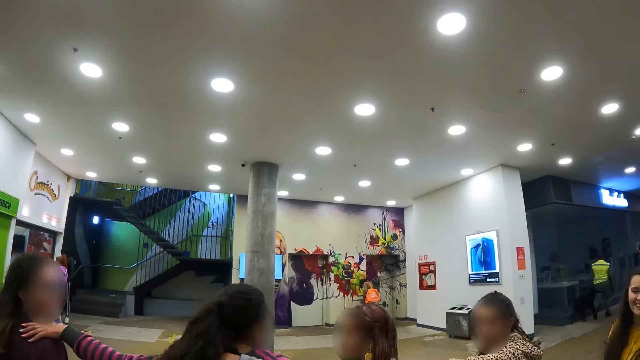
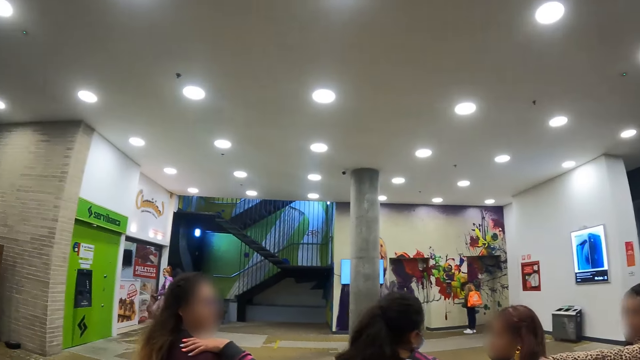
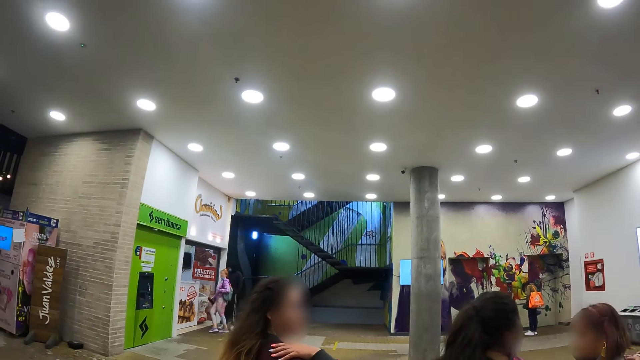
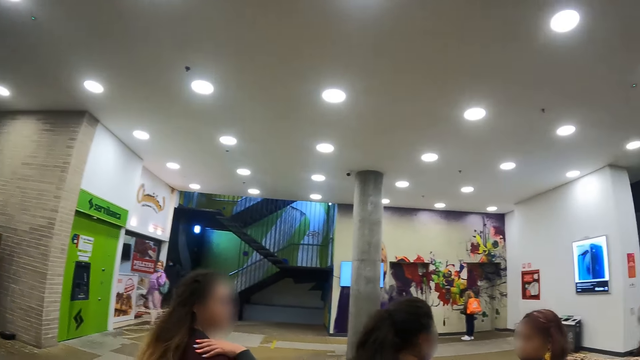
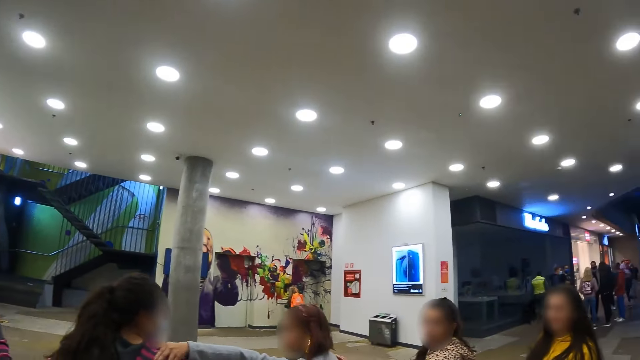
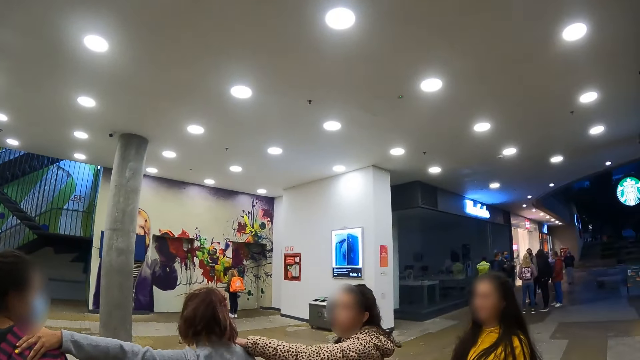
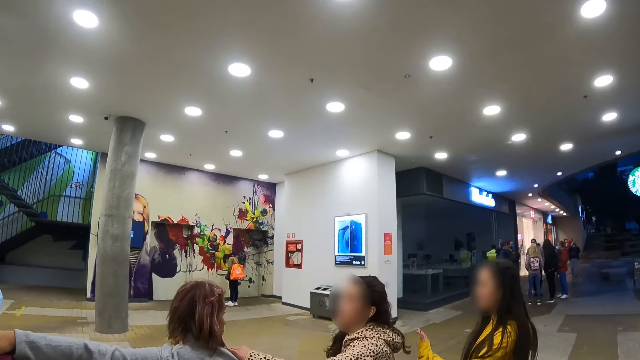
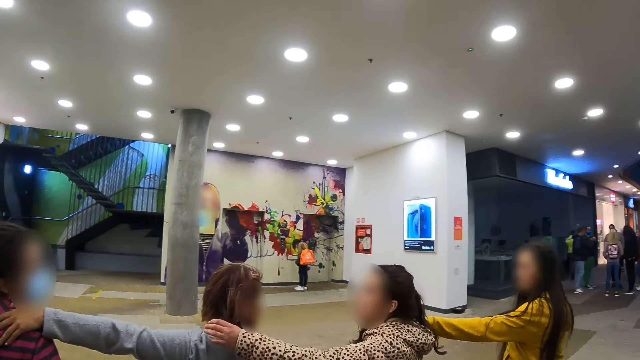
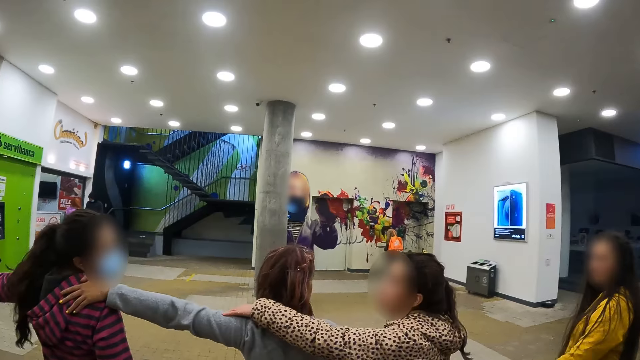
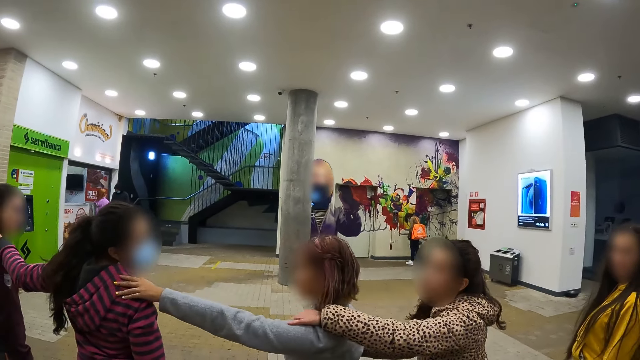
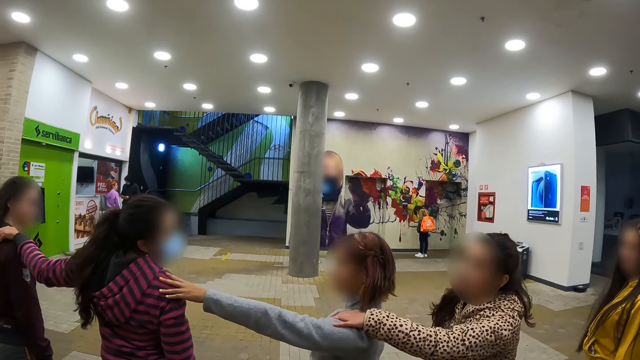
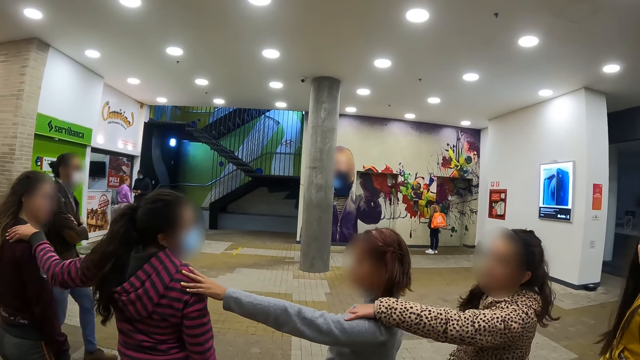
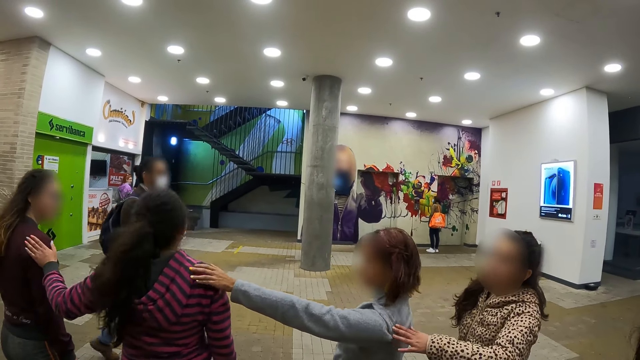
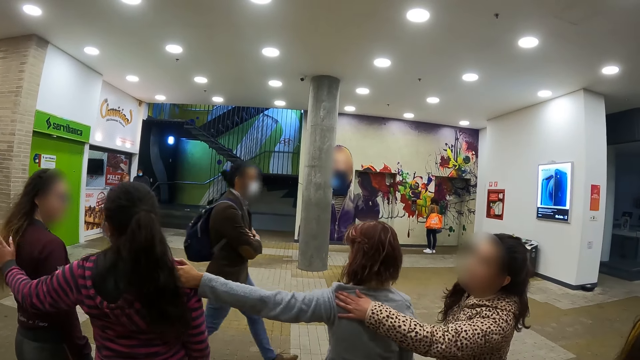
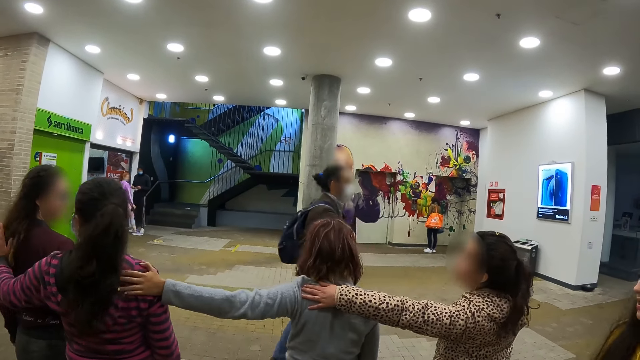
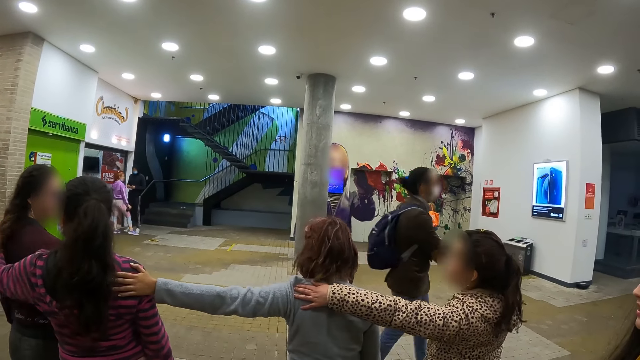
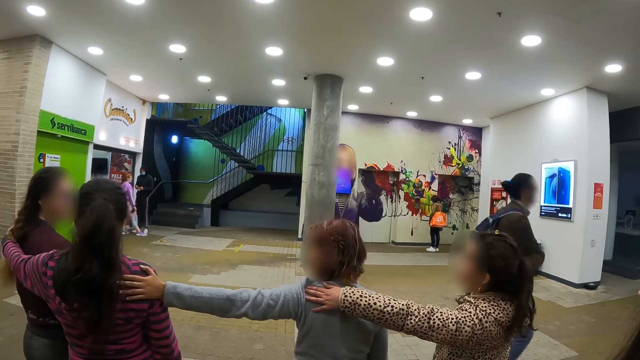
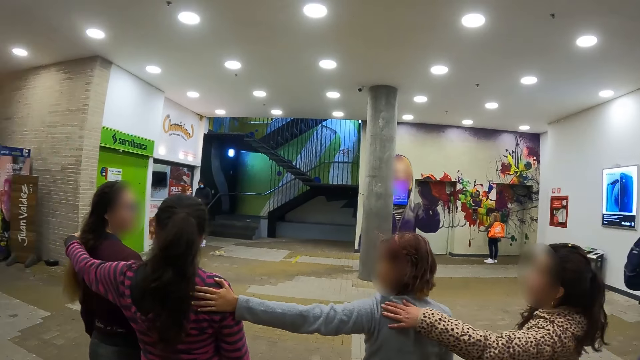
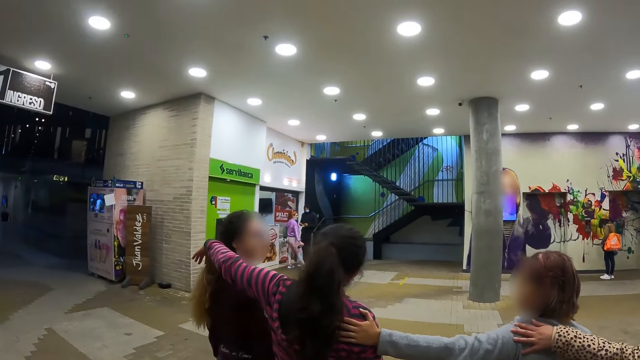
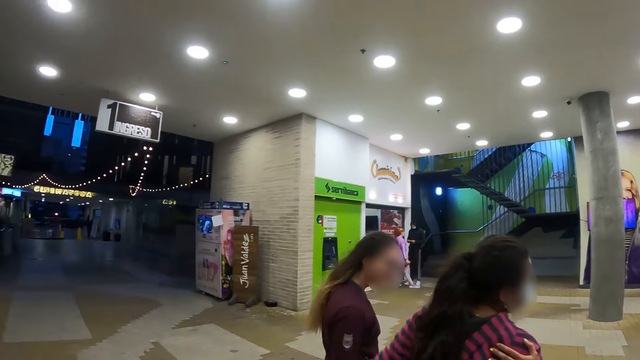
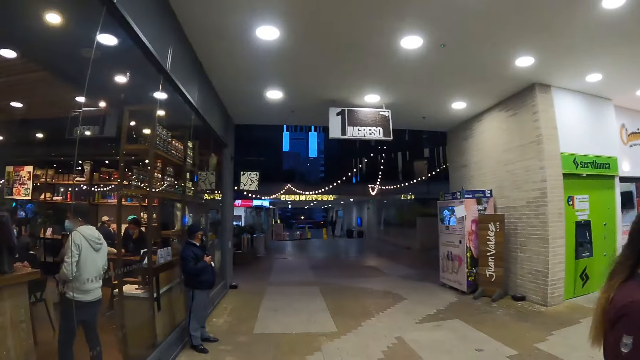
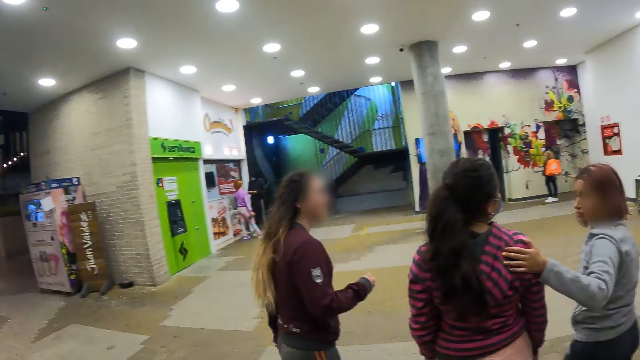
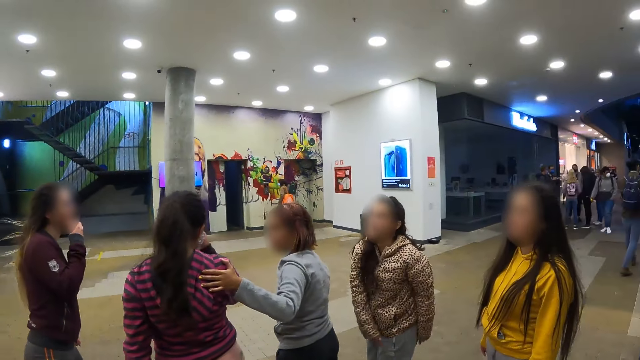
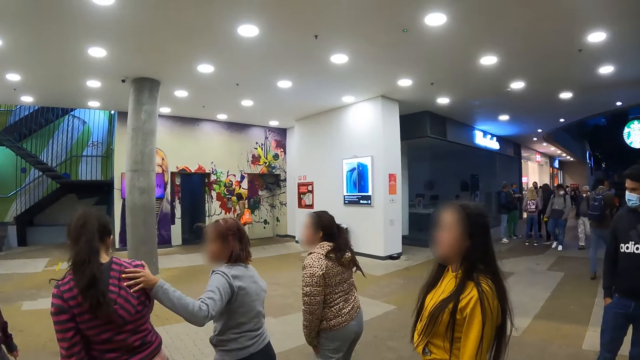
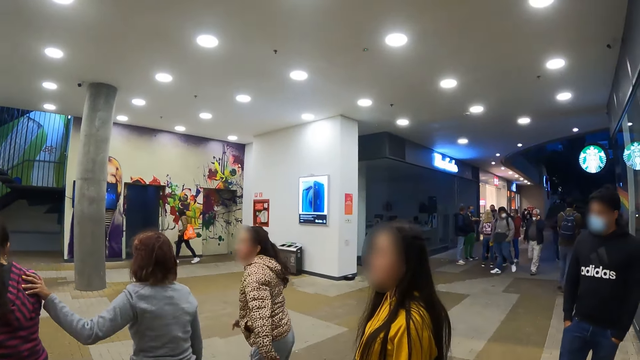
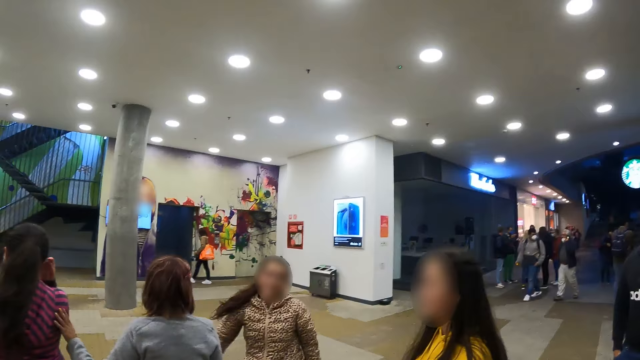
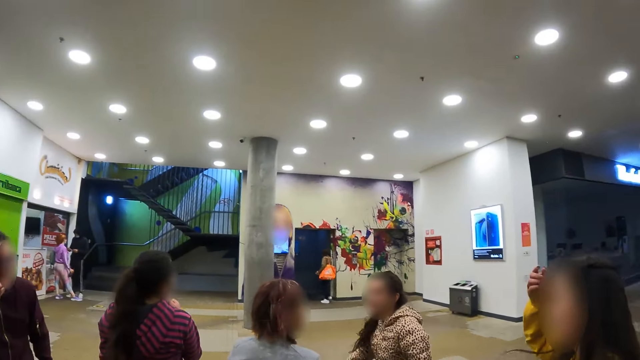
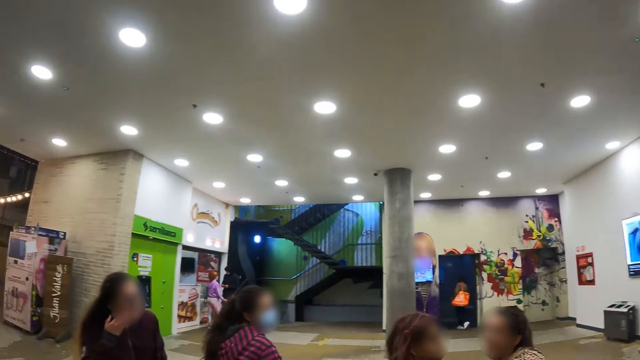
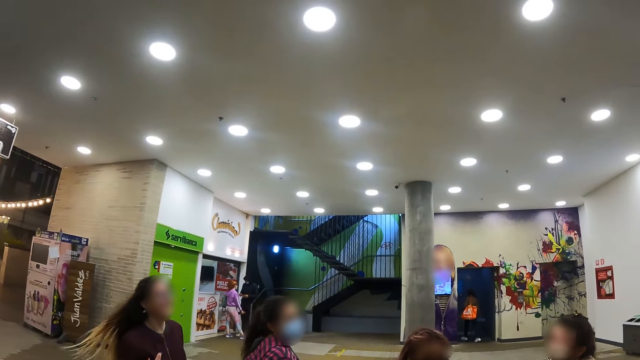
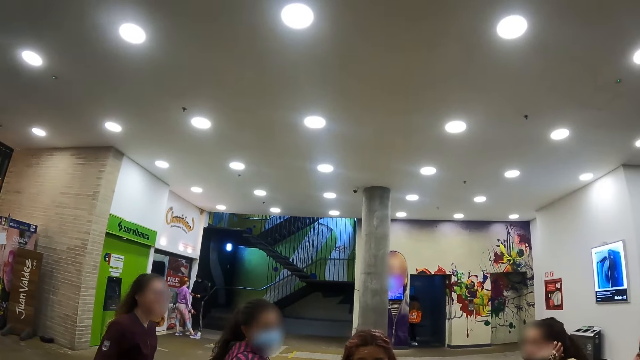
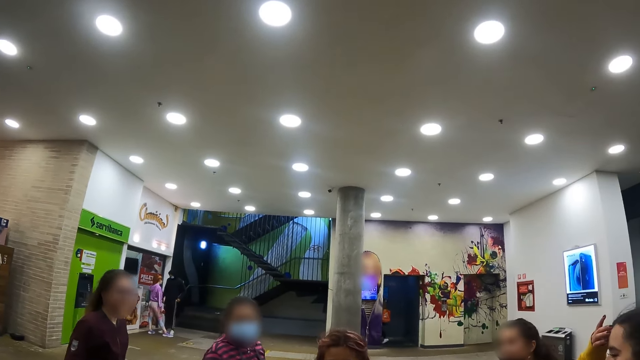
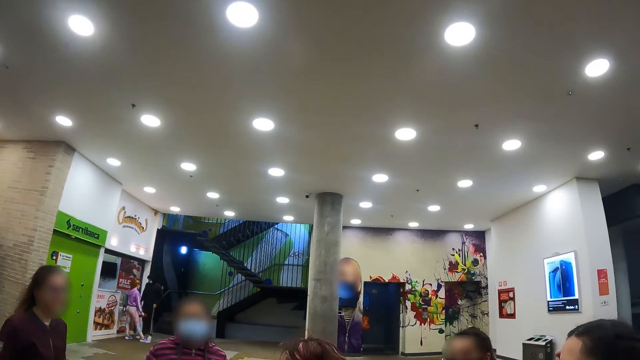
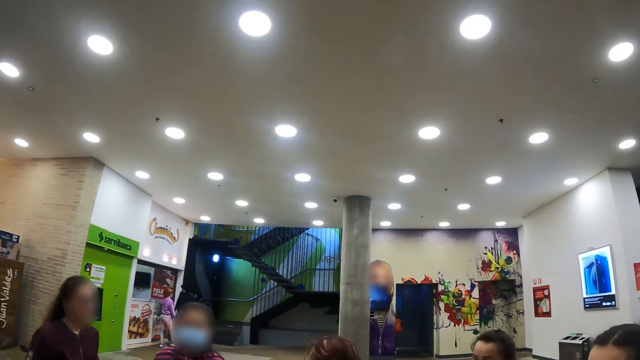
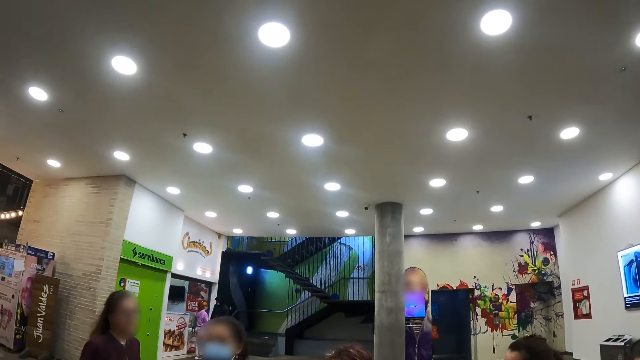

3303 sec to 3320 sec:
The camera wearer dances along the corridor. They look around. They dance along the corridor.

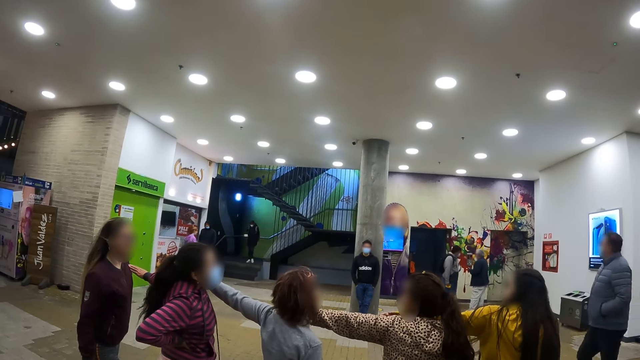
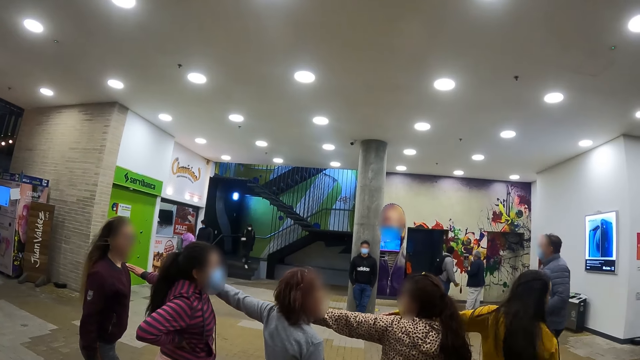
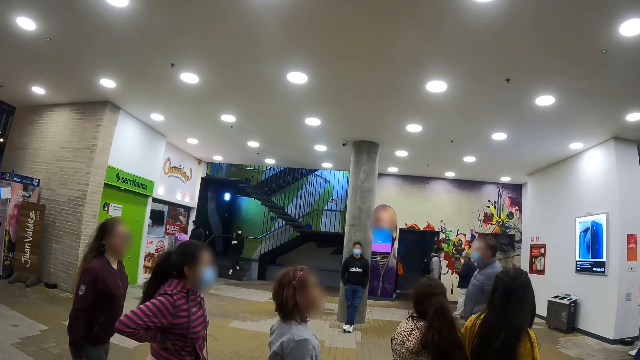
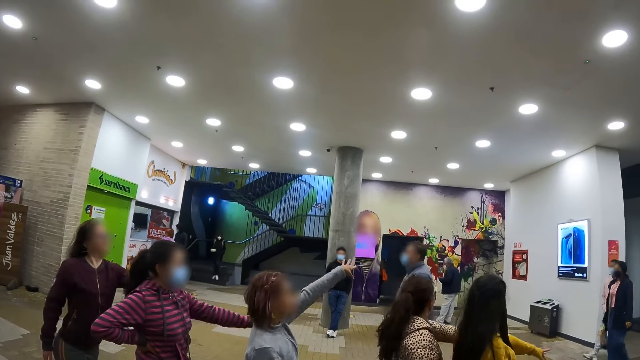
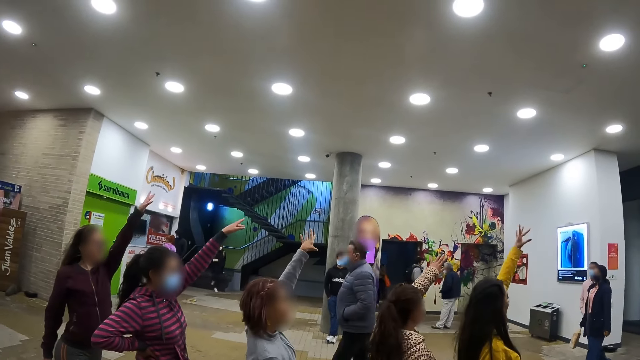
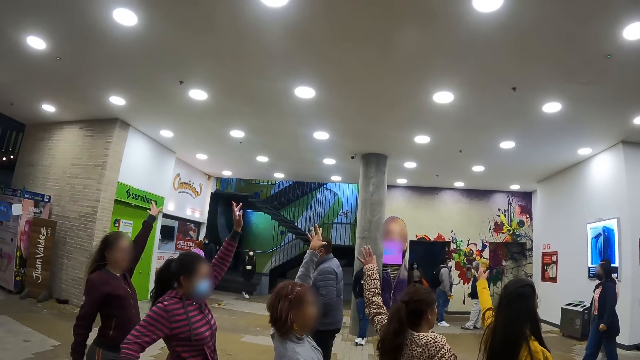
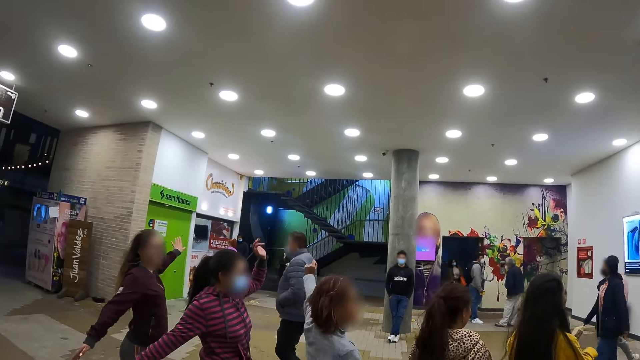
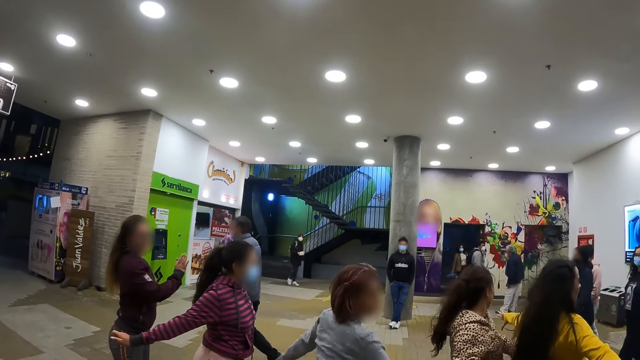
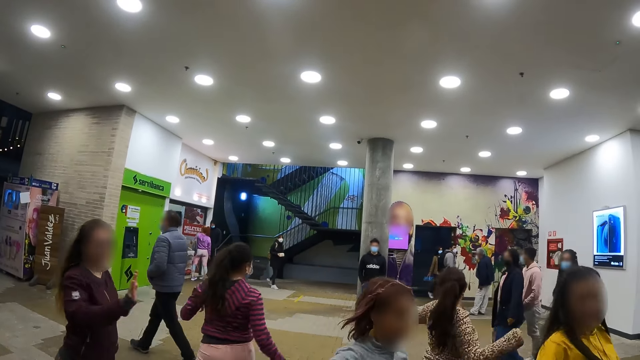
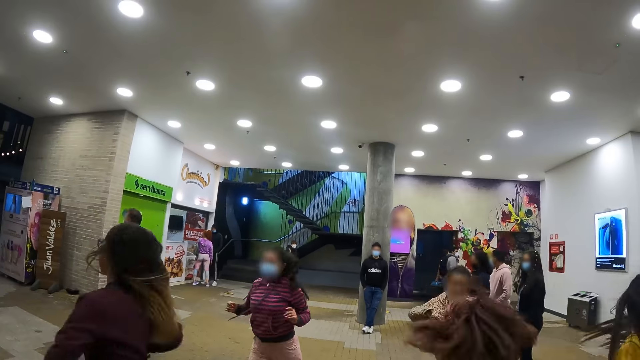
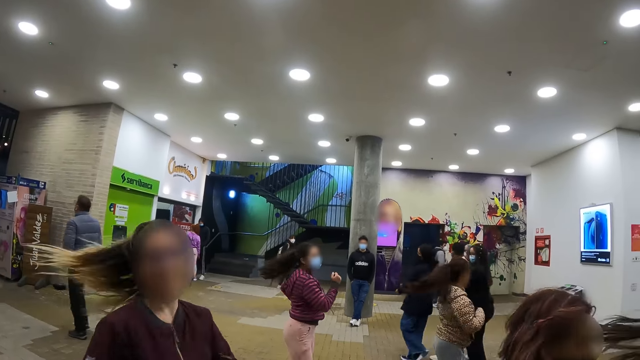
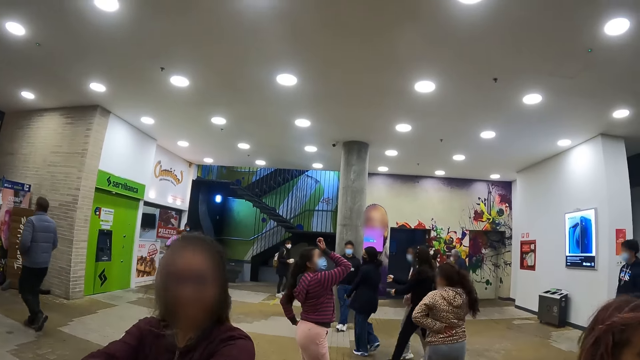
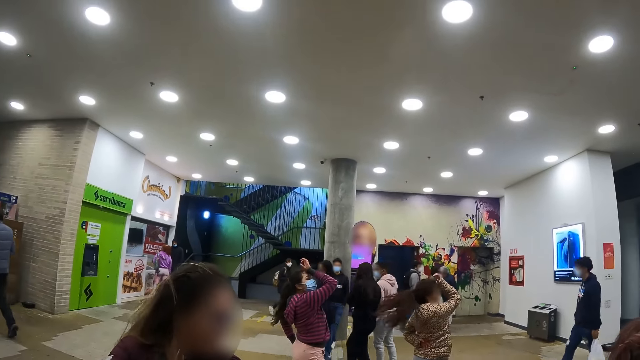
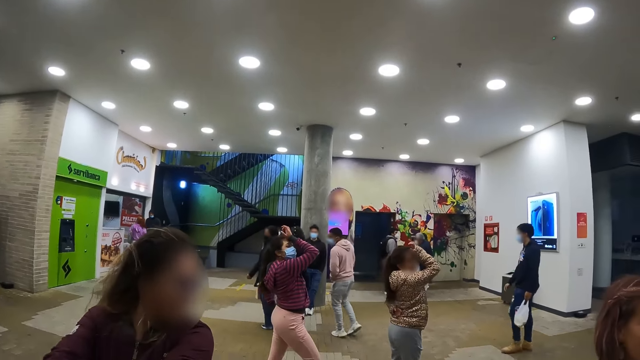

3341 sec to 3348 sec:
The camera wearer looks around.
